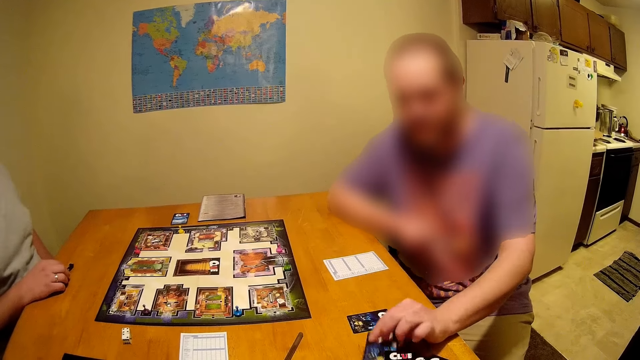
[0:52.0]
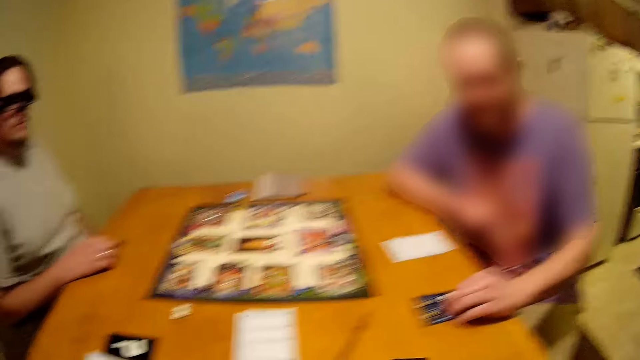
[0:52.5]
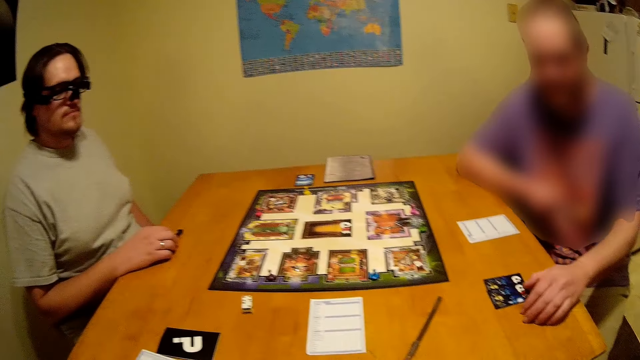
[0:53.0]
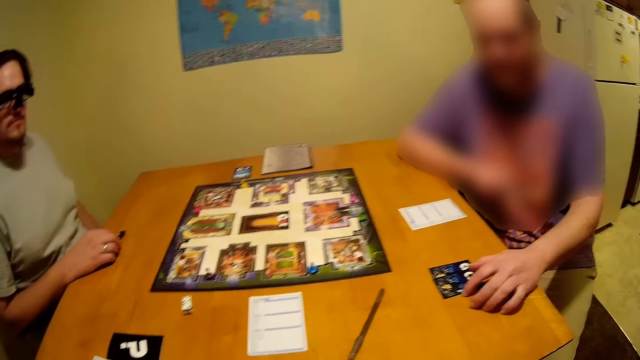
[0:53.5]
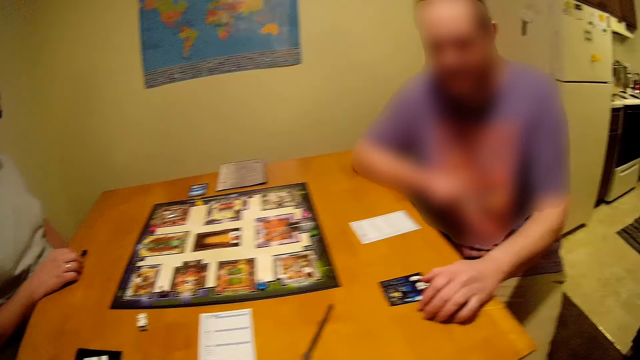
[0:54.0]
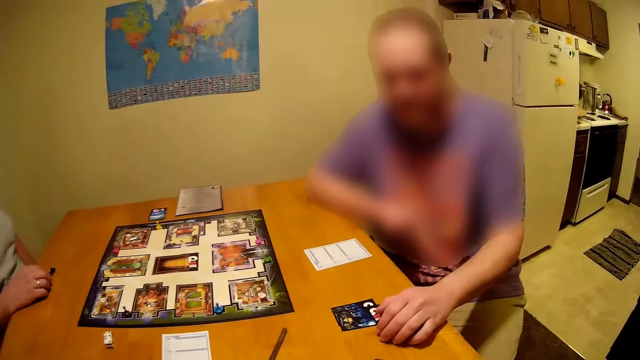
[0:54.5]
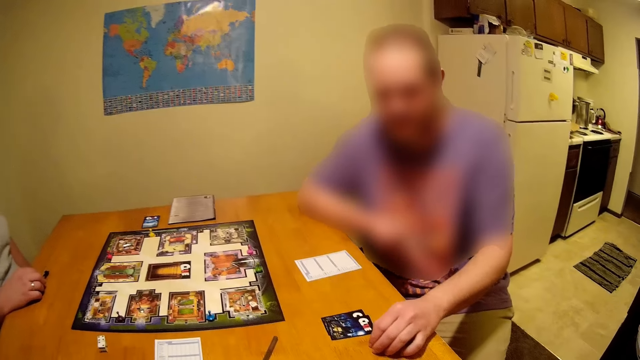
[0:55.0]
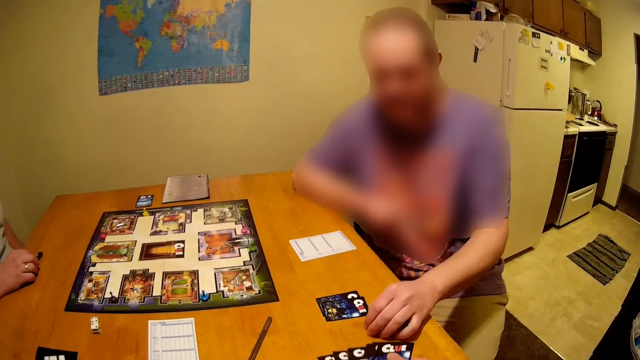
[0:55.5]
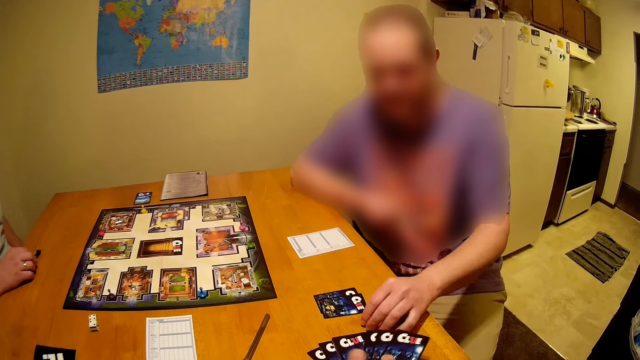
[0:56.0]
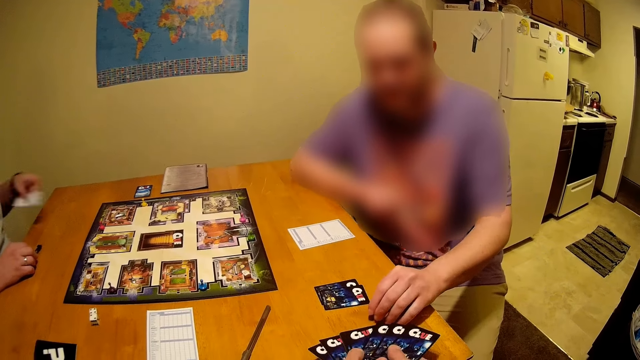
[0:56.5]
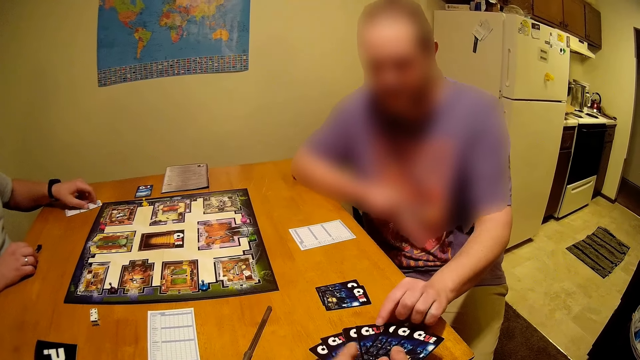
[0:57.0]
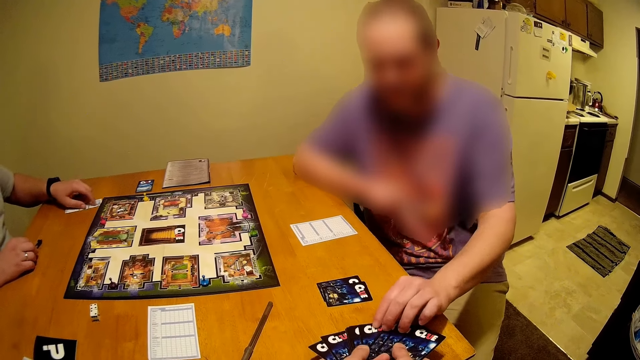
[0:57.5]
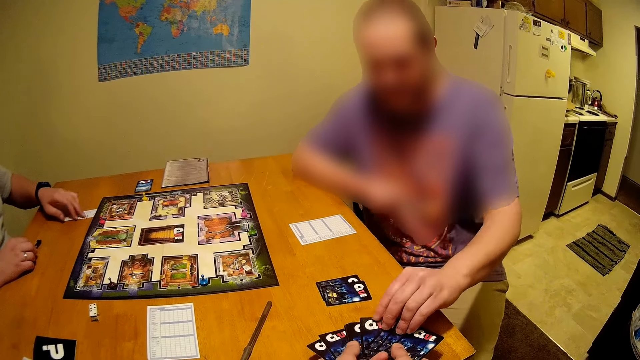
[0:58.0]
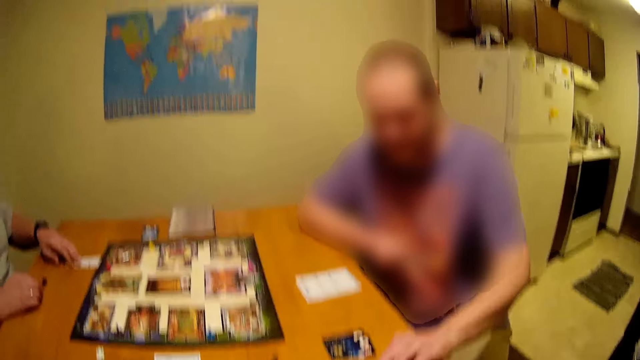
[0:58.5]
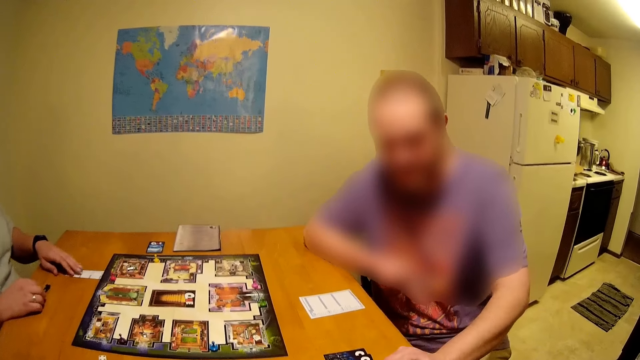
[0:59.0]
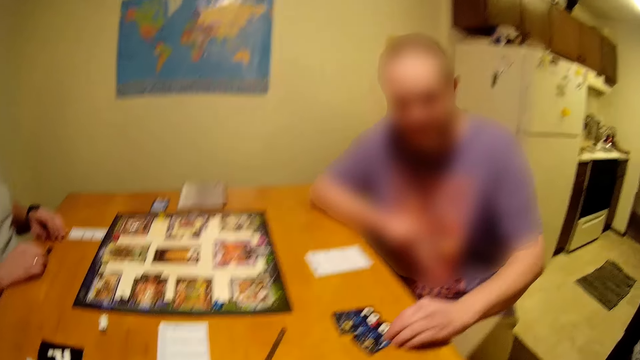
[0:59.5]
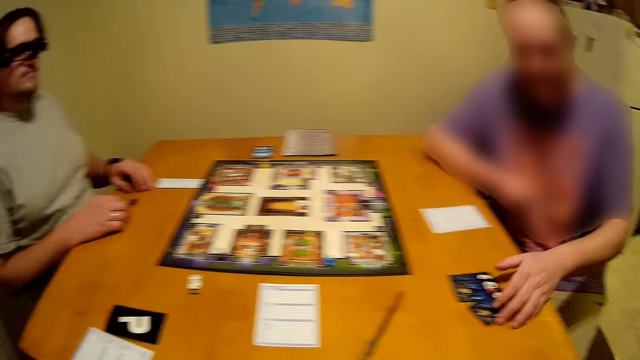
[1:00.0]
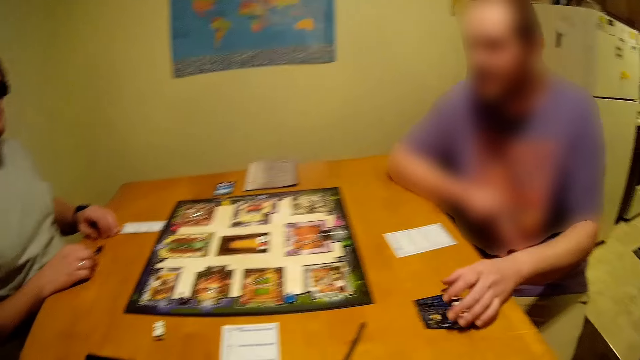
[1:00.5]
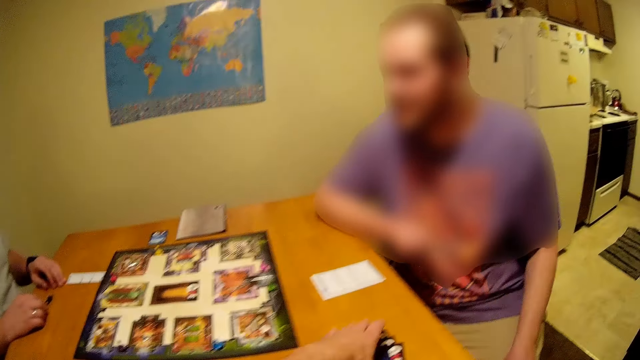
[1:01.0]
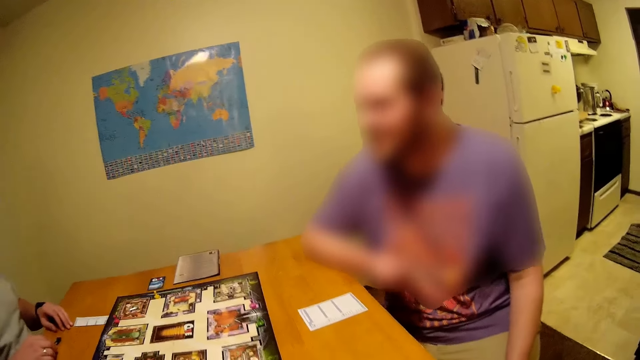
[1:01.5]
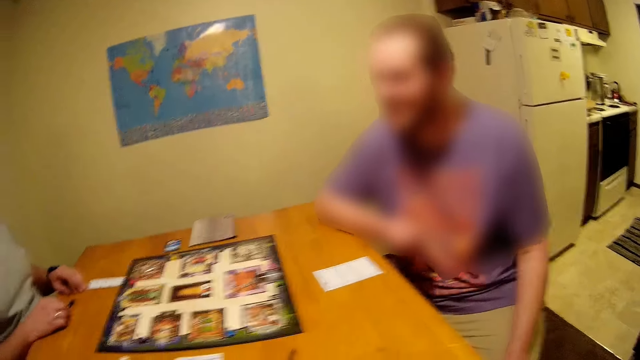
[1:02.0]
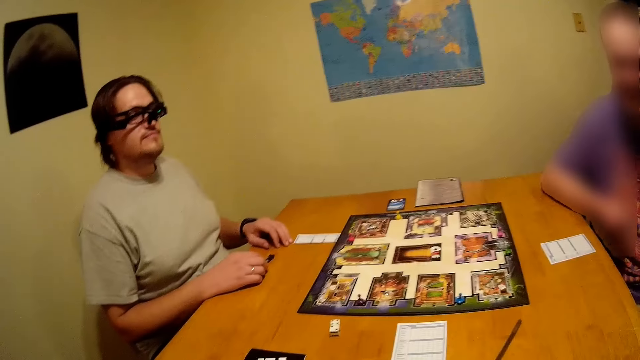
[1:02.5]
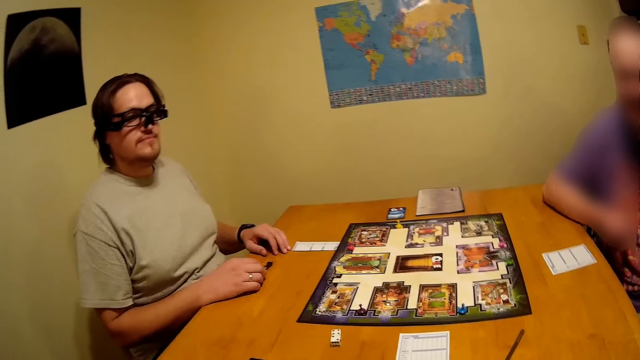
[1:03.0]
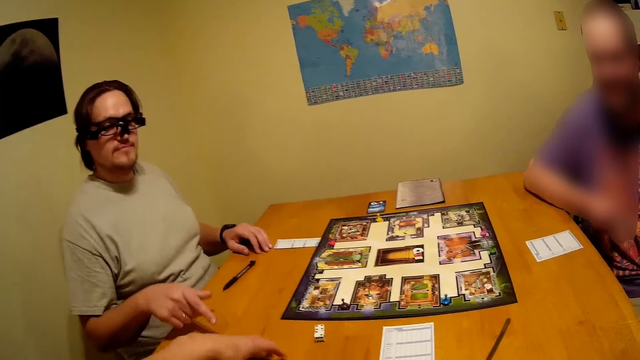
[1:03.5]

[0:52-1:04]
A man puts a card on the table. The camera wearer looks around and arranges cards. Another man moves a paper on the table. The first man picks up a card from the camera wearer. The camera wearer looks around. The first man moves cards on the table and moves hand. The camera wearer picks up cards on the table and looks around.

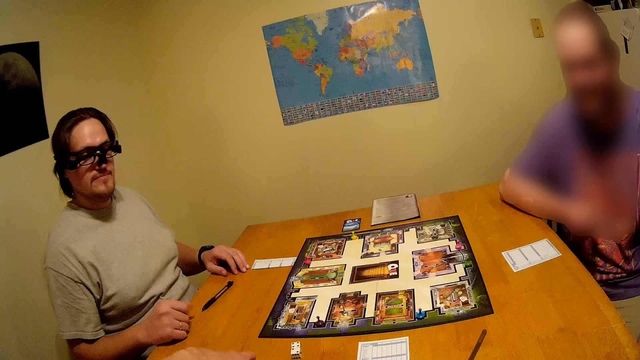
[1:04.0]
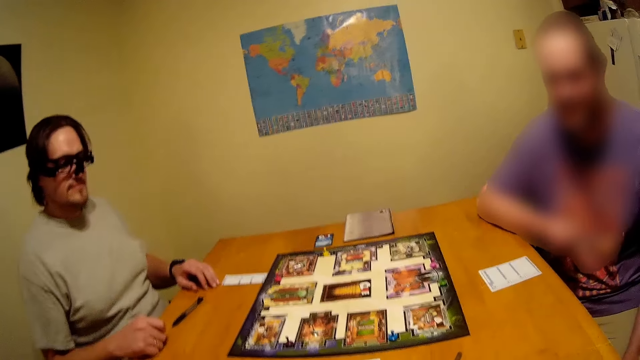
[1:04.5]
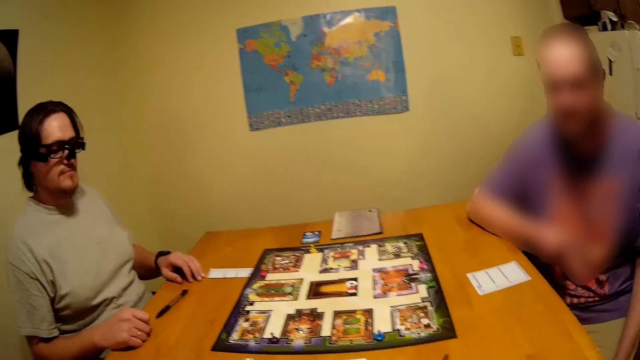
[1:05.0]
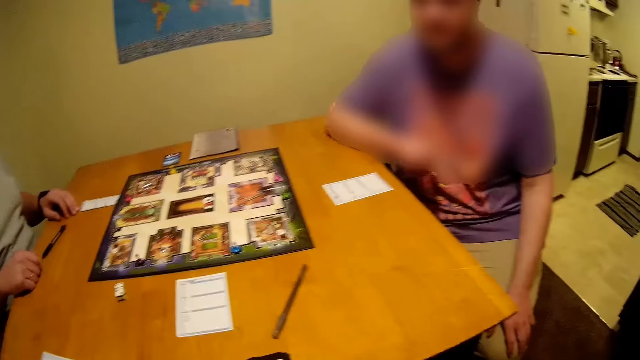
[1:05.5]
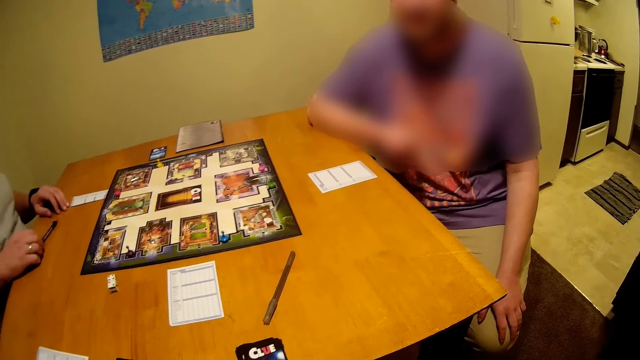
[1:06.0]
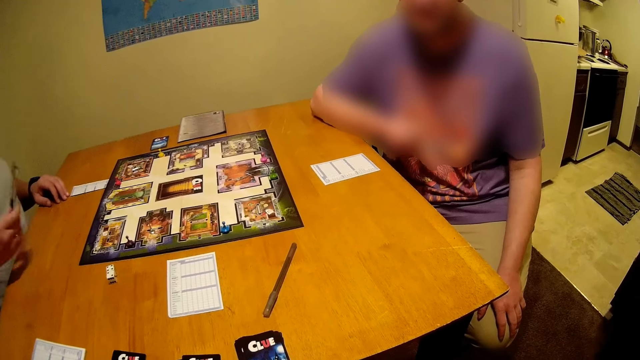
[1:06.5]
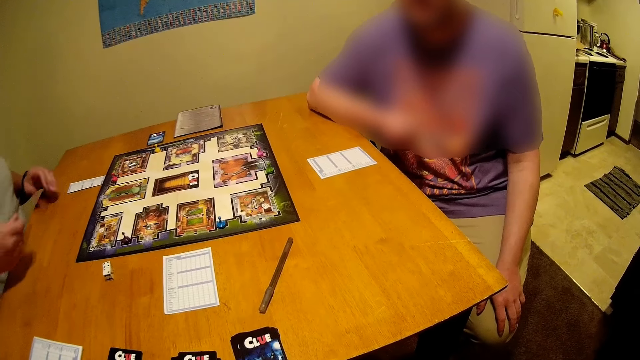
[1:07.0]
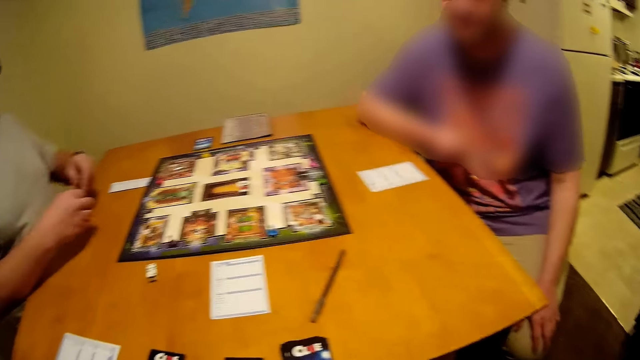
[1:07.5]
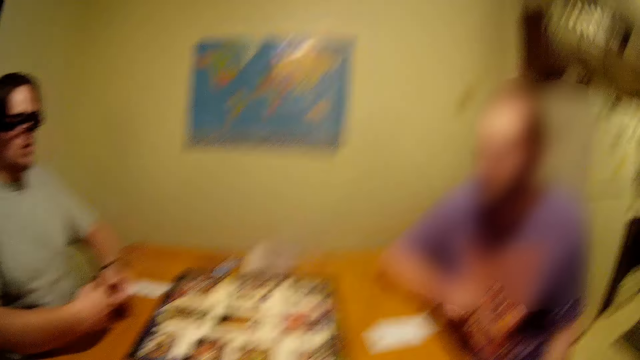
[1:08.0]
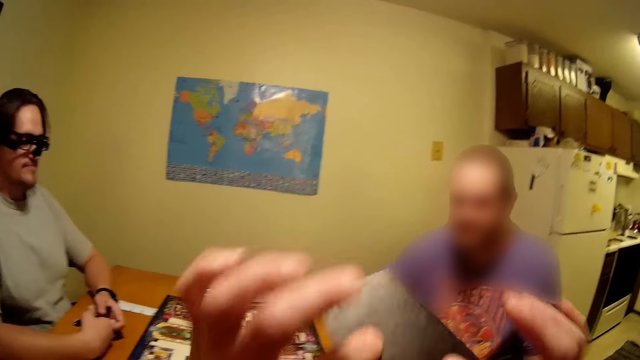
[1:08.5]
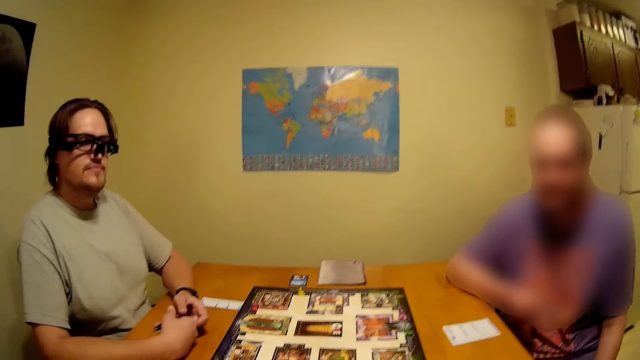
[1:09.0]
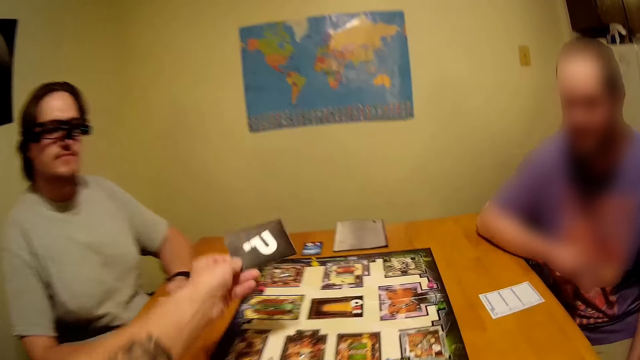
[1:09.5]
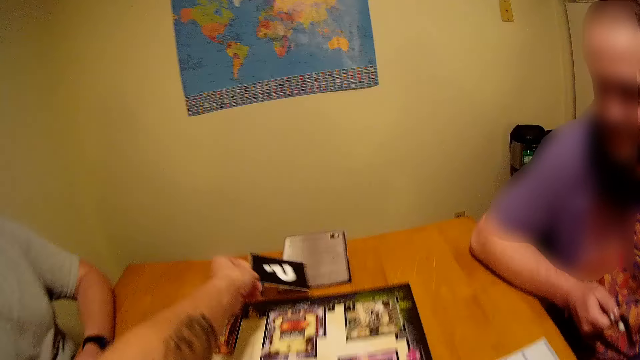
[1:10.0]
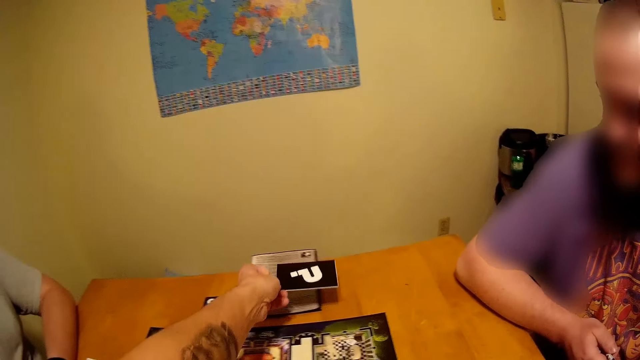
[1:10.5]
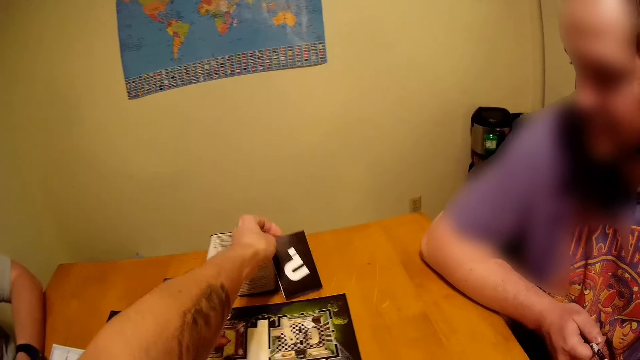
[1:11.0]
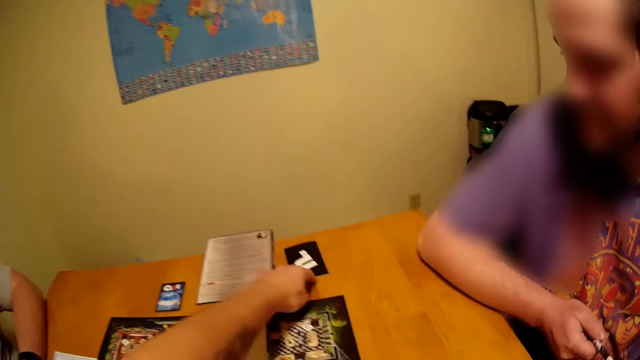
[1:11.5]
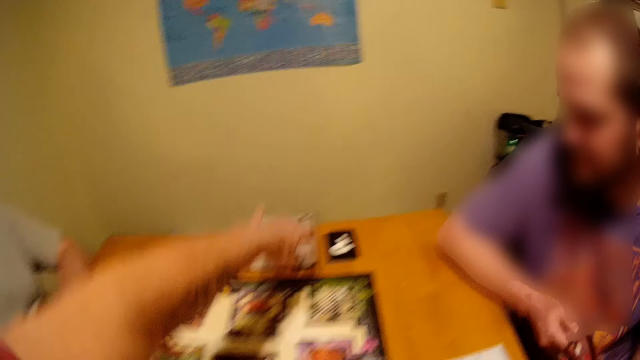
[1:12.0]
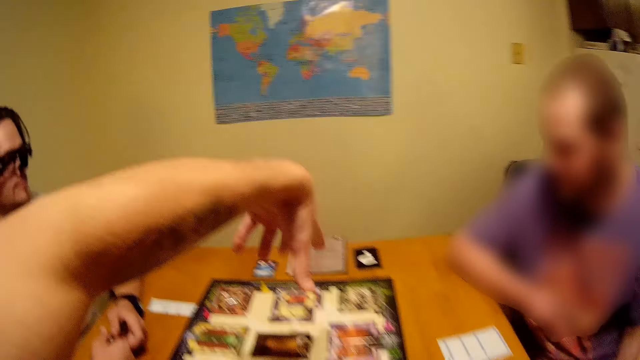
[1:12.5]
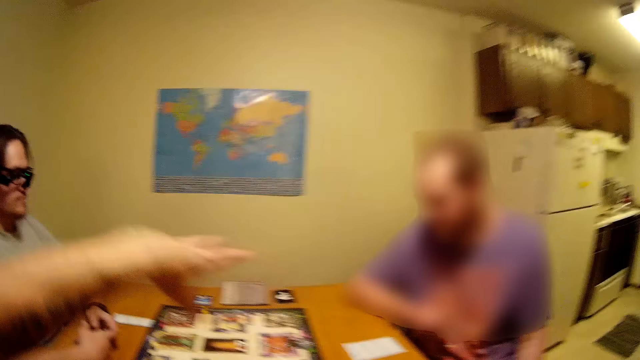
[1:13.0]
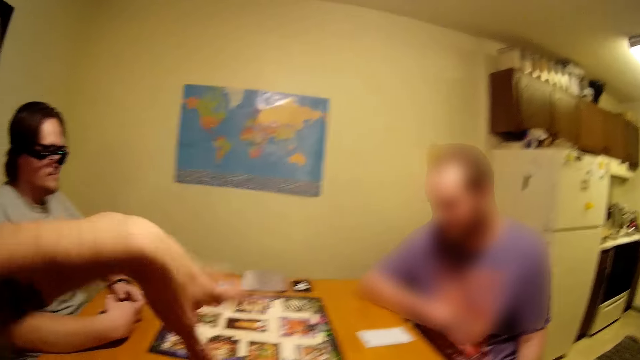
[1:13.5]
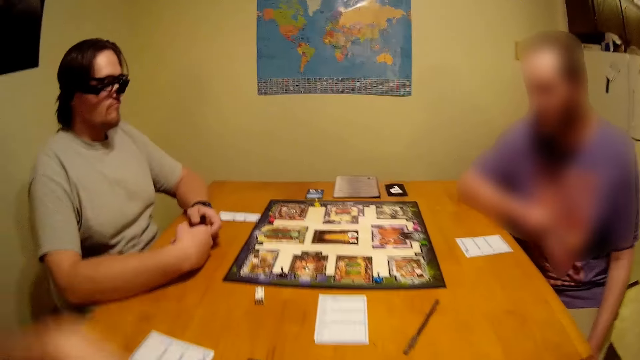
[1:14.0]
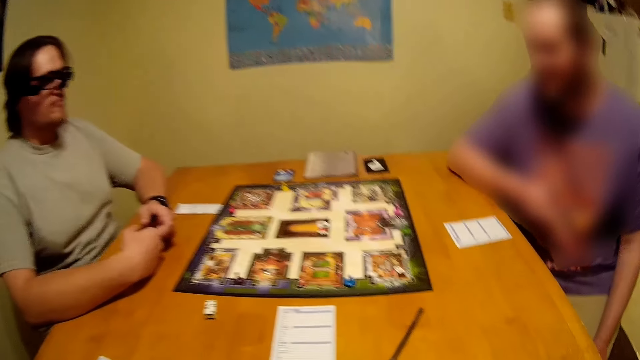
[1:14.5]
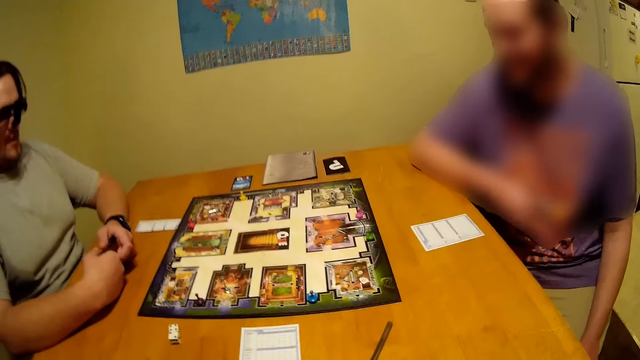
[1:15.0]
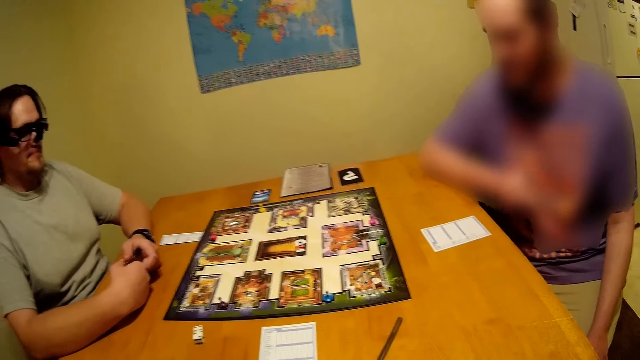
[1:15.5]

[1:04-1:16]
The camera wearer picks up cards on the table. A man uses gestures. The camera wearer looks around. The man picks up a pen on the table, hits the pen on the table and picks up the pen with the other hand. The camera wearer moves hands upwards and stretches hand. They put a card on the table. They use gestures and look around.
